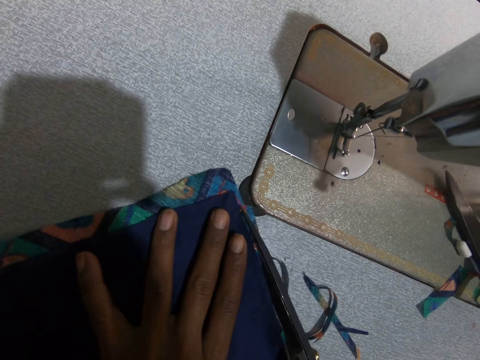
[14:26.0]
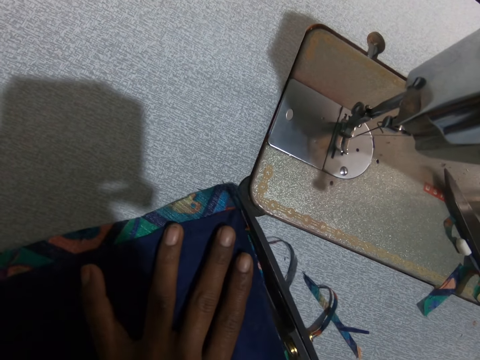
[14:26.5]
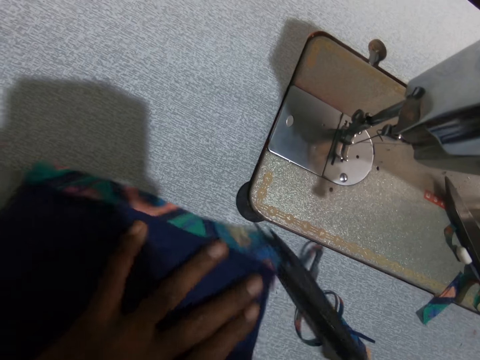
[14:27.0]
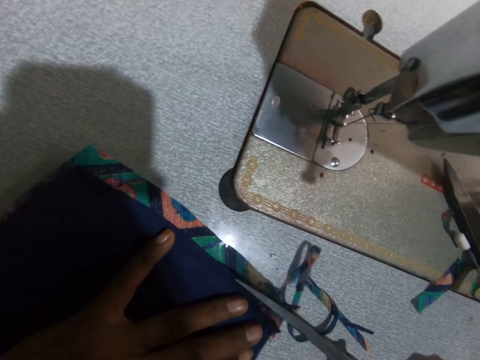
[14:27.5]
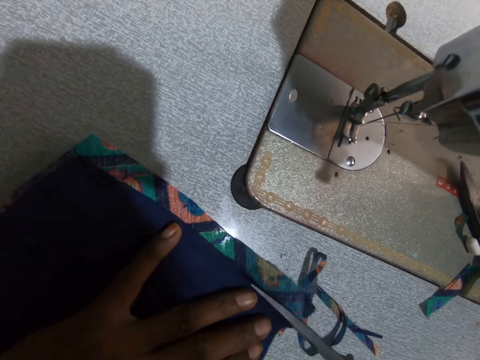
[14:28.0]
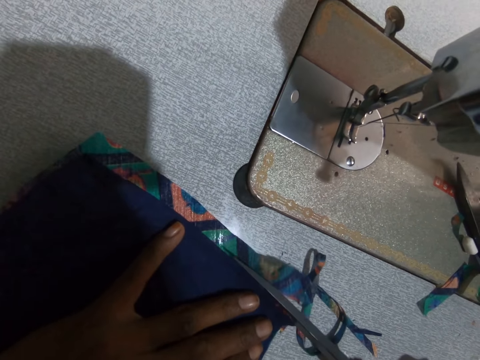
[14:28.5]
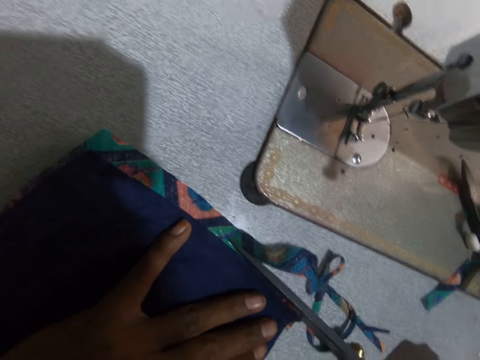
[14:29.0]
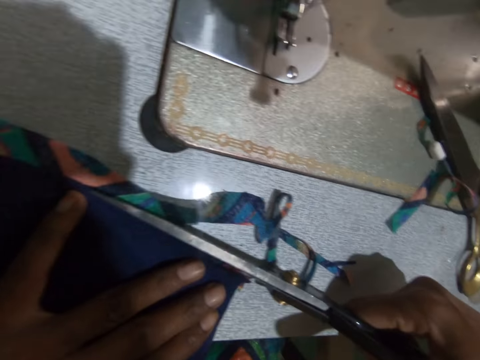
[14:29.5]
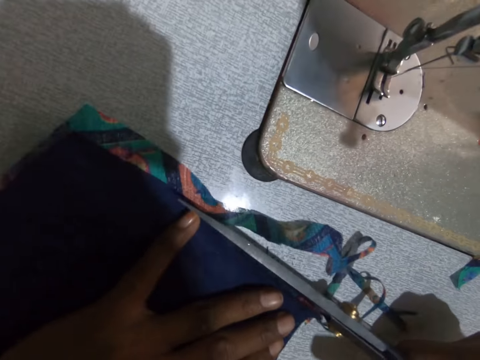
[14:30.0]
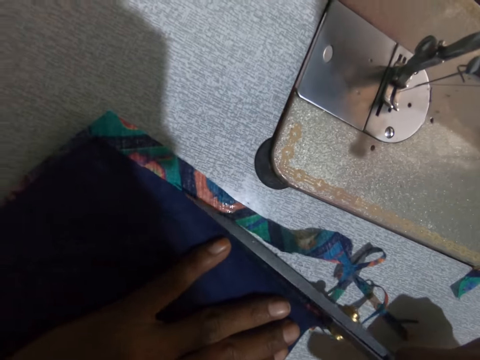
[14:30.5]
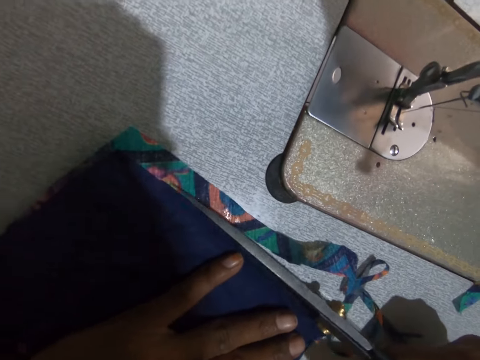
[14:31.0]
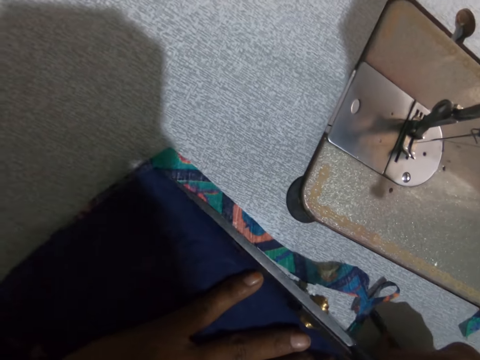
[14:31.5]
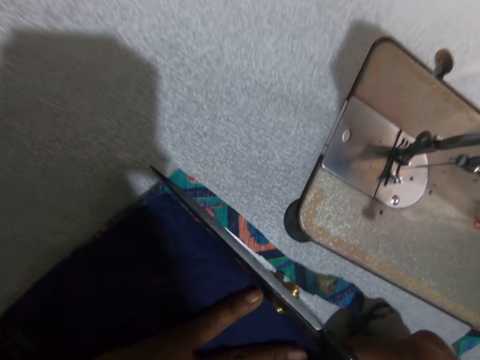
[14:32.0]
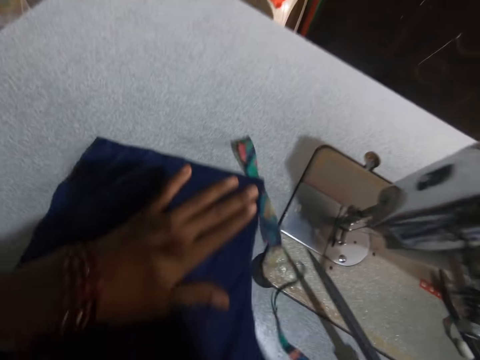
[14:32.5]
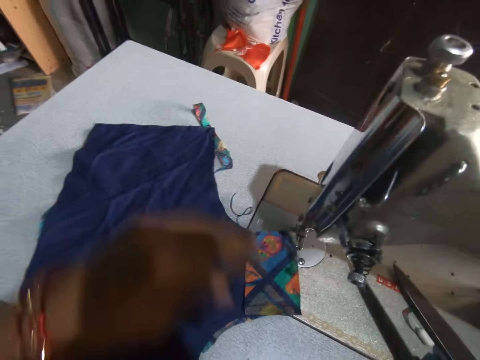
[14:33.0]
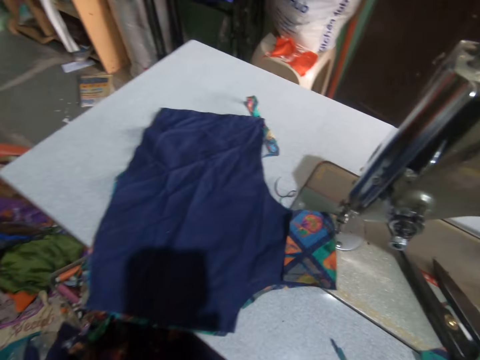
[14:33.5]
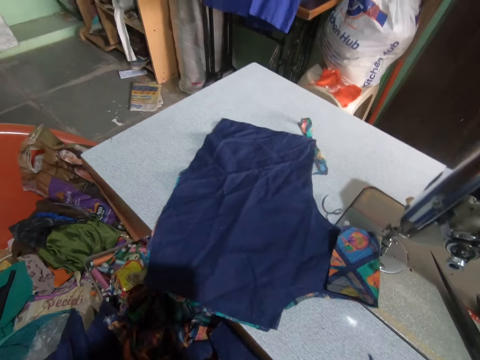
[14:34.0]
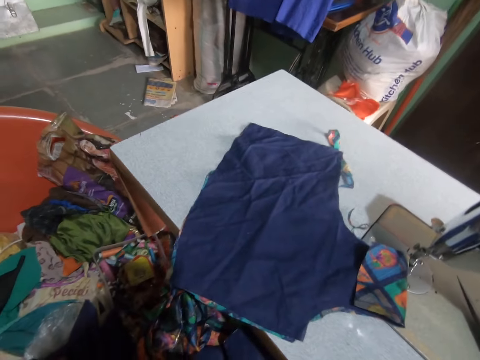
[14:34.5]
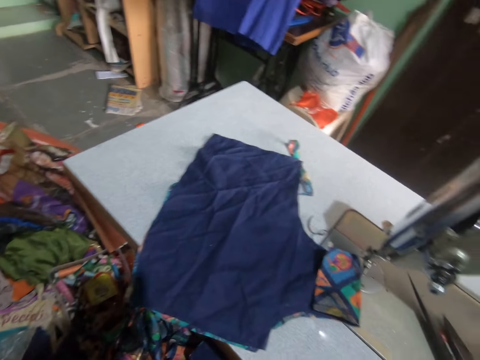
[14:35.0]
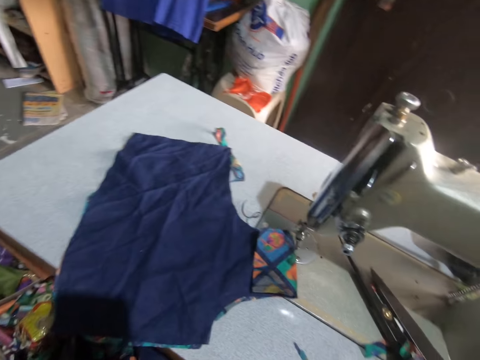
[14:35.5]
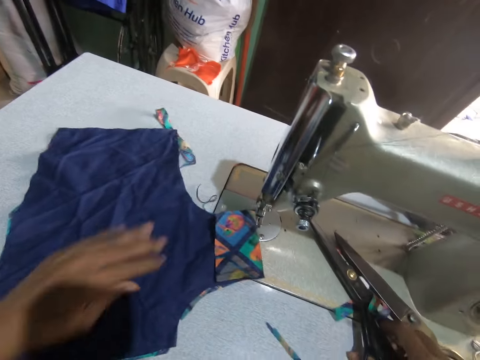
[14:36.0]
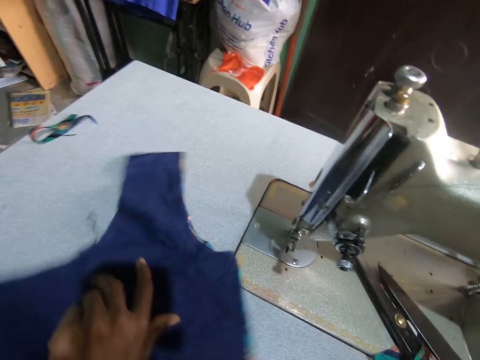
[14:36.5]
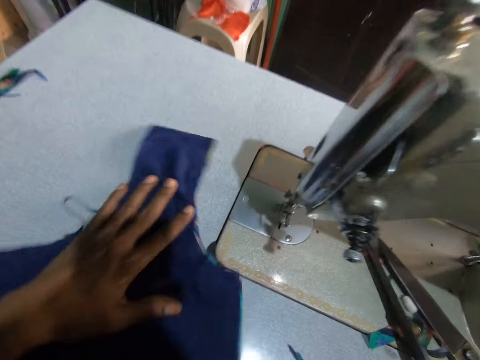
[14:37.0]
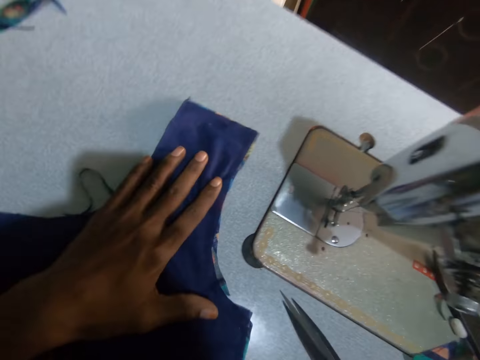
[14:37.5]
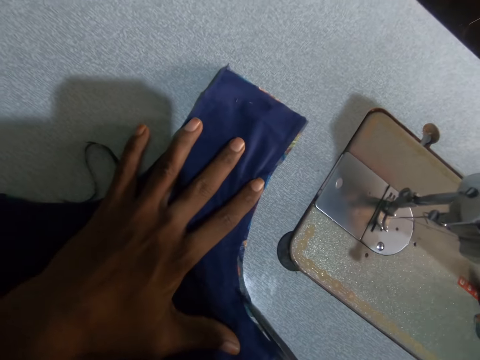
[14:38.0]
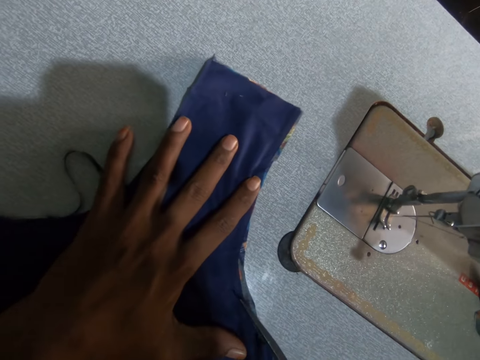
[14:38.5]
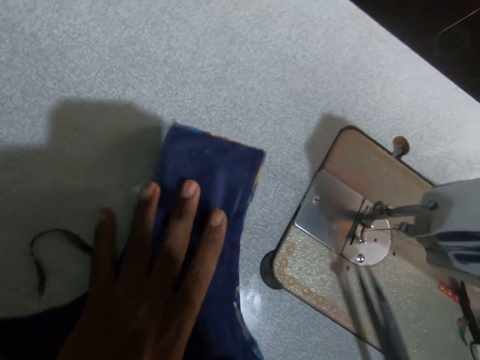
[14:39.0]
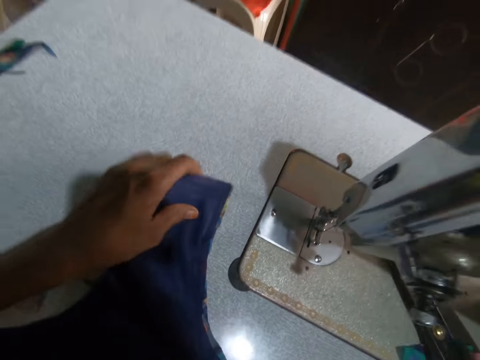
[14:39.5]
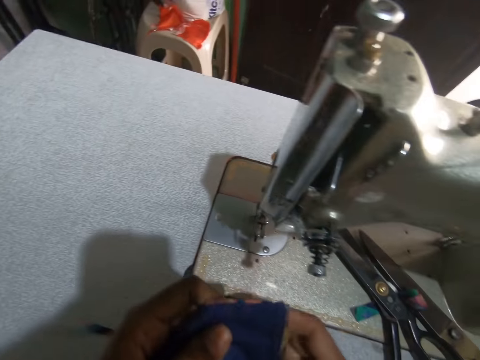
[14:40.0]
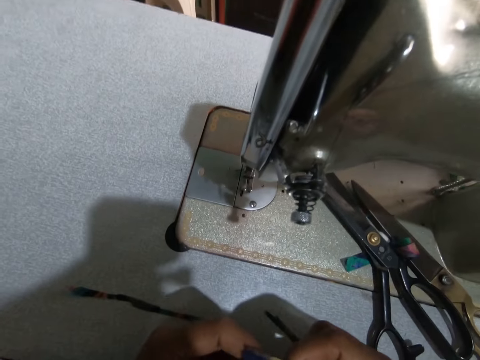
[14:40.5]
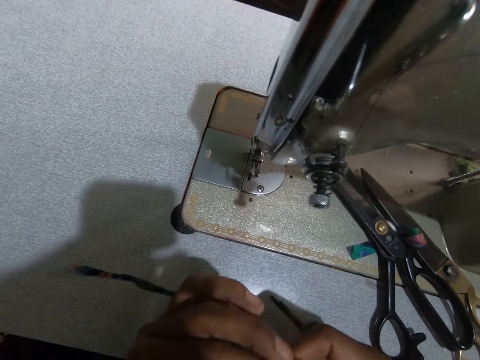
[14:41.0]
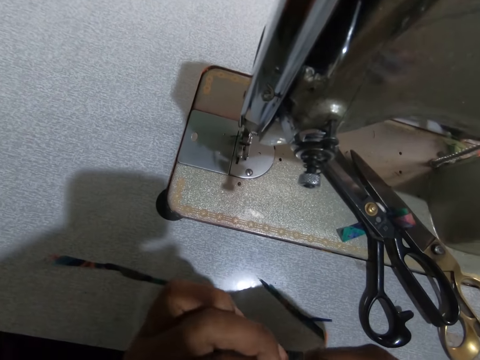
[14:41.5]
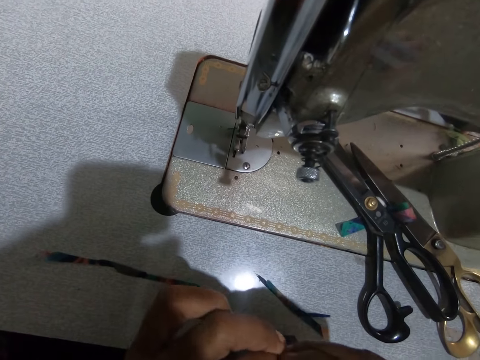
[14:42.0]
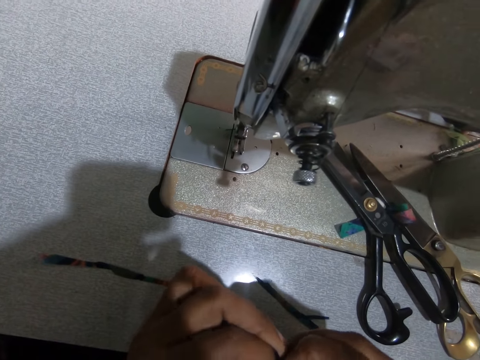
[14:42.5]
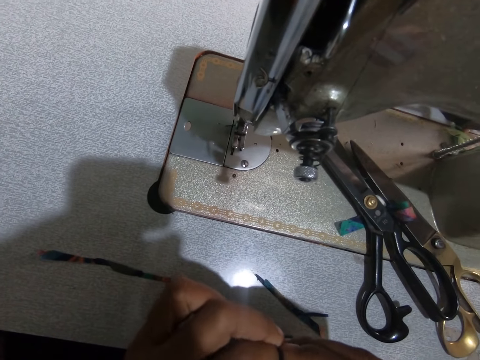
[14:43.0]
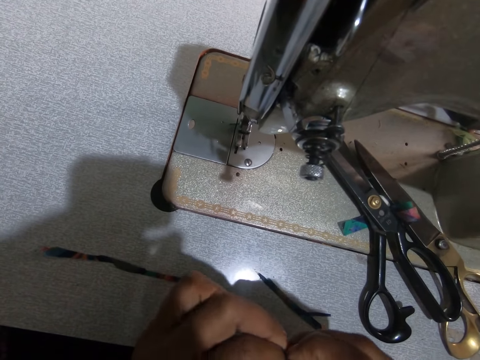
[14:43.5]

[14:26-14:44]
The camera wearer adjusts the piece of cloth. They trim the piece of cloth. They push the piece of cloth on the table. They place the pair of scissors on the sewing machine. They adjust the piece of cloth. They pick up the pair of scissors. They adjust the piece of cloth. They trim the piece of cloth. They place the pair of scissors on the sewing machine. They lift the piece of cloth. They remove the thread with the hand. They adjust the piece of cloth.

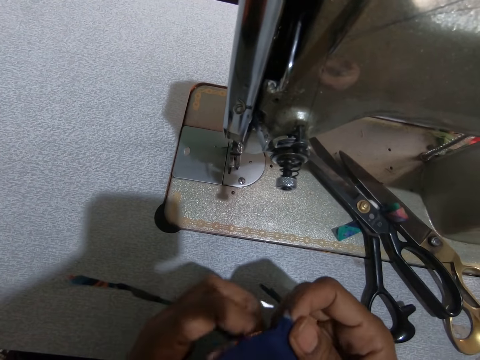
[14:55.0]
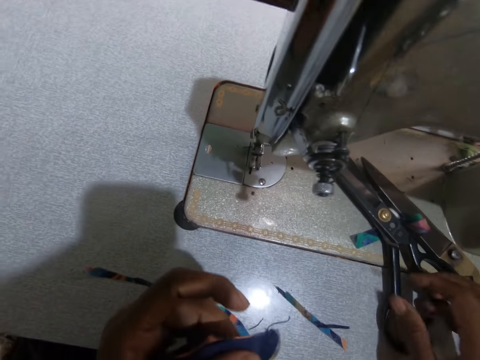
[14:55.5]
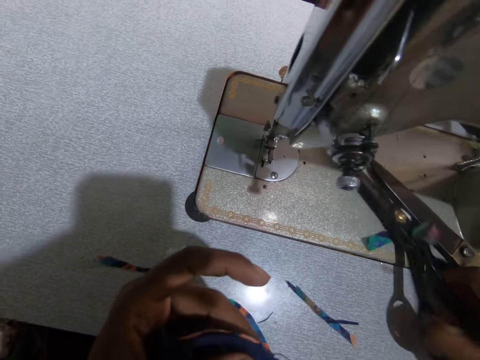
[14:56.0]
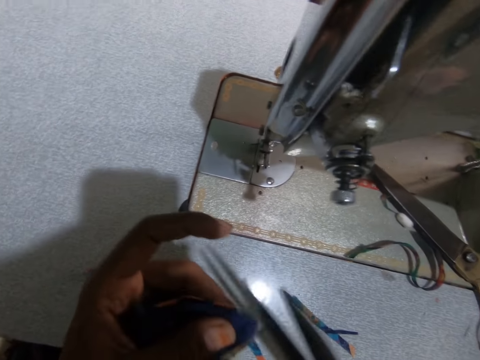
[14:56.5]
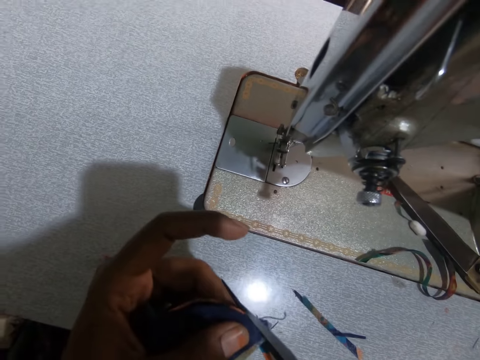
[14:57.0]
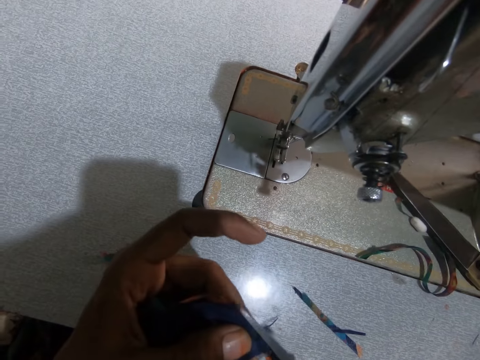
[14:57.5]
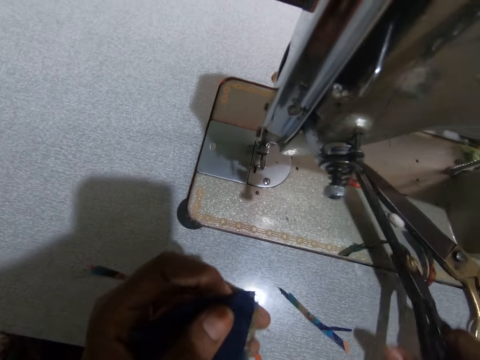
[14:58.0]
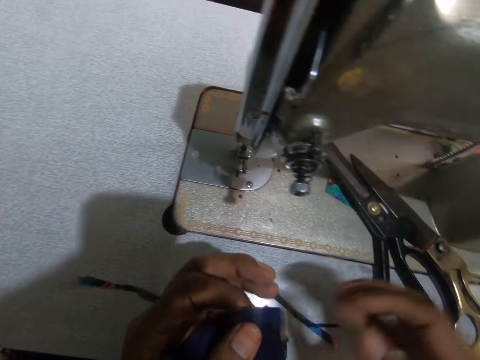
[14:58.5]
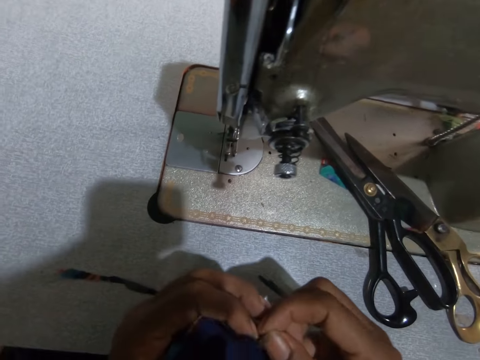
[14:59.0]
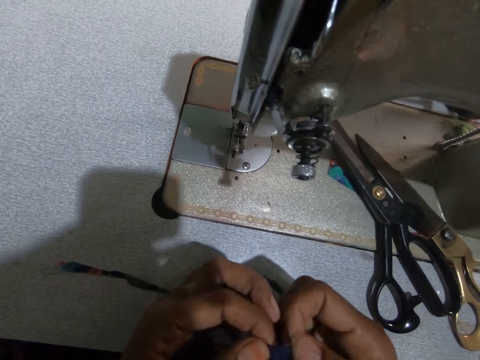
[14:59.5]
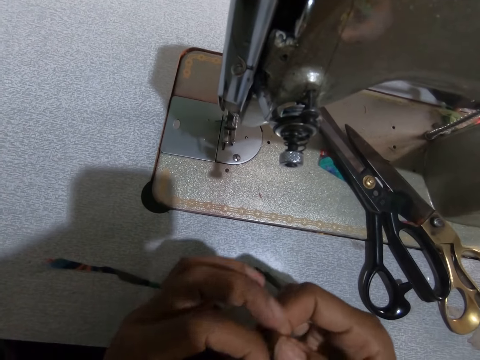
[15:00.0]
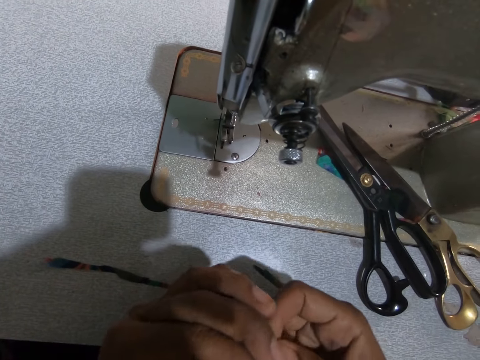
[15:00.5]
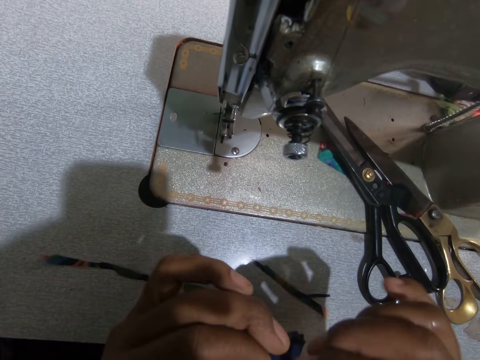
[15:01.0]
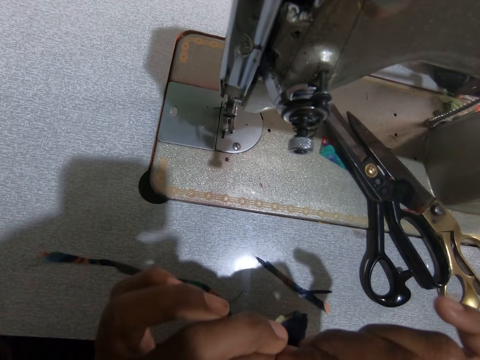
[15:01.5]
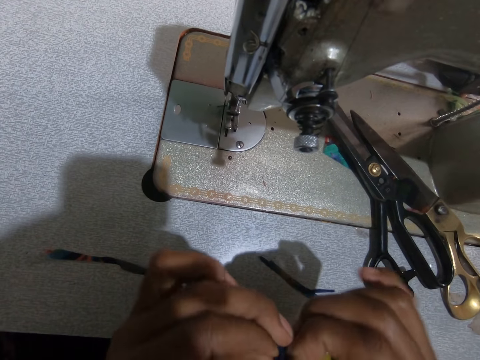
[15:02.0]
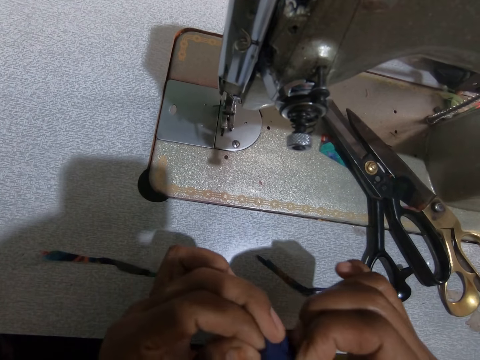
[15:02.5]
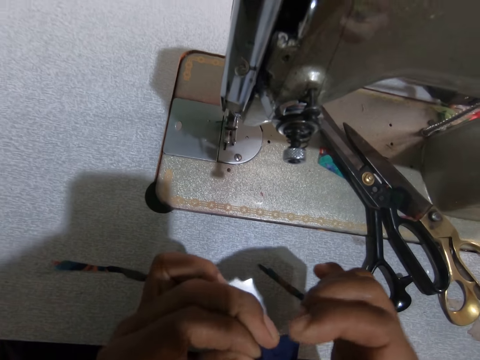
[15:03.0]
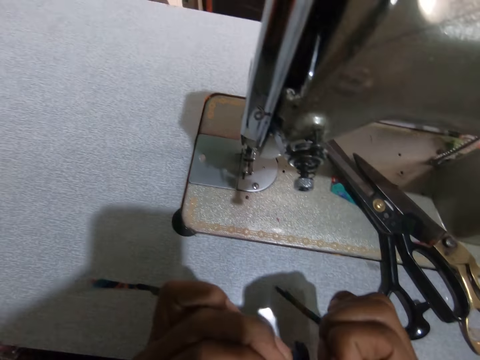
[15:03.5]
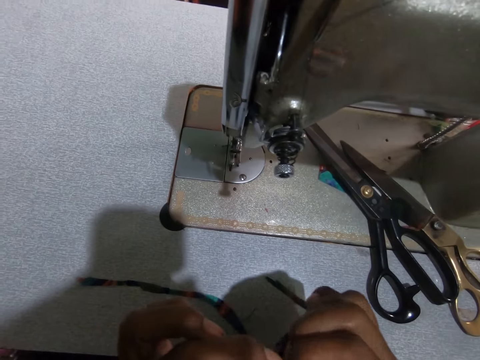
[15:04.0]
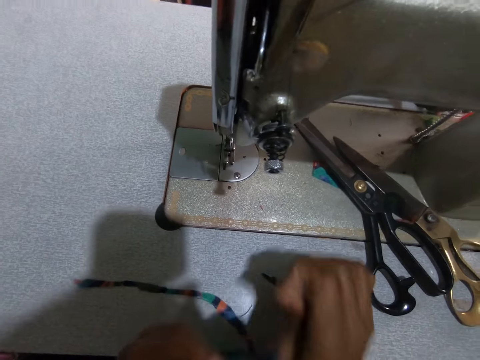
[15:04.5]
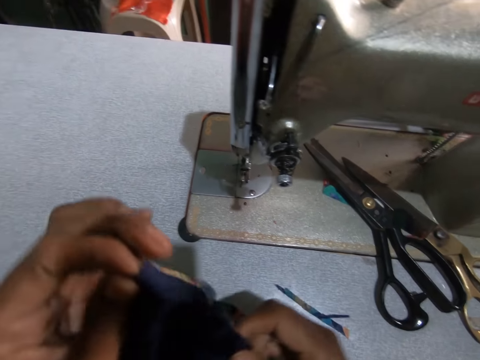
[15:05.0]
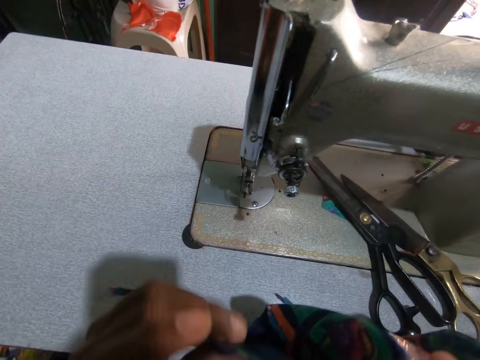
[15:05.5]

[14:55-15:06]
The camera wearer picks up a pair of scissors. They cut a piece of sewing thread. They place the pair of scissors on the sewing machine. They adjust the piece of cloth. They remove the threads with the hand.
